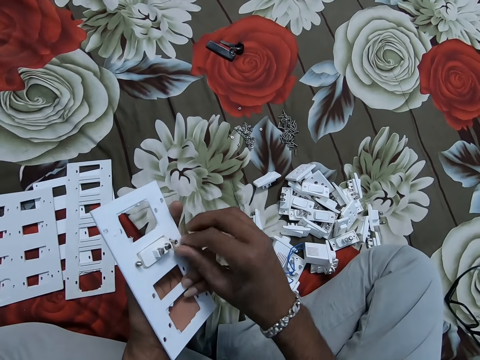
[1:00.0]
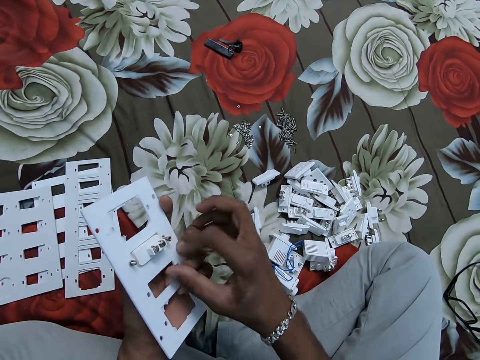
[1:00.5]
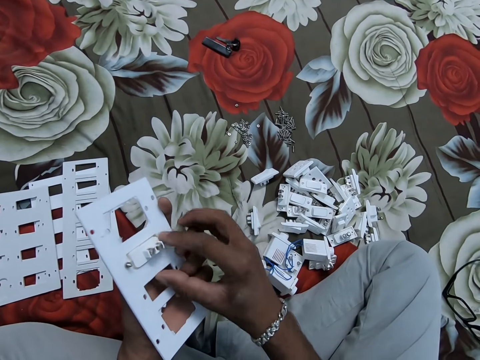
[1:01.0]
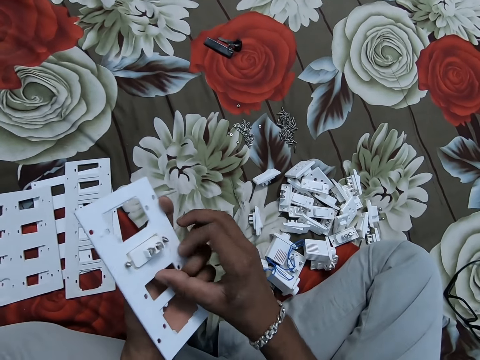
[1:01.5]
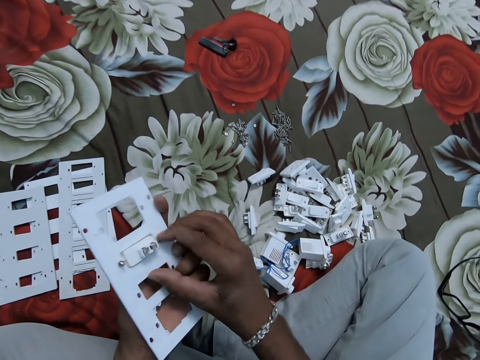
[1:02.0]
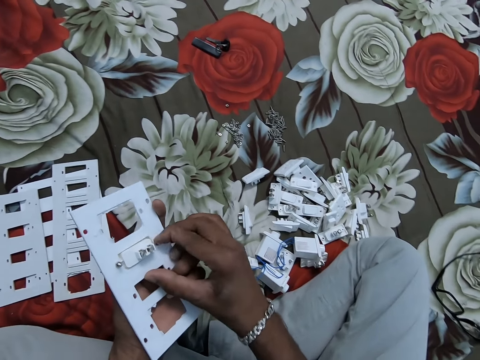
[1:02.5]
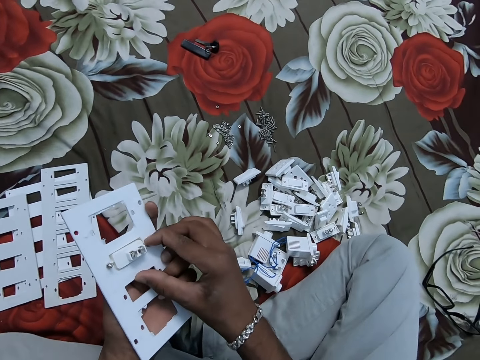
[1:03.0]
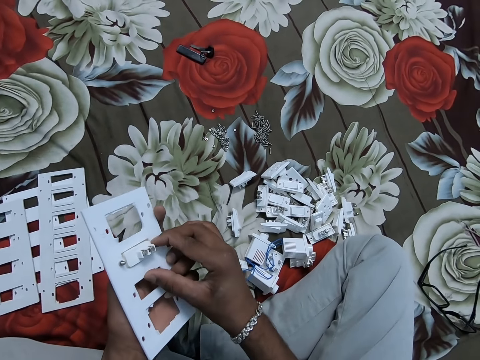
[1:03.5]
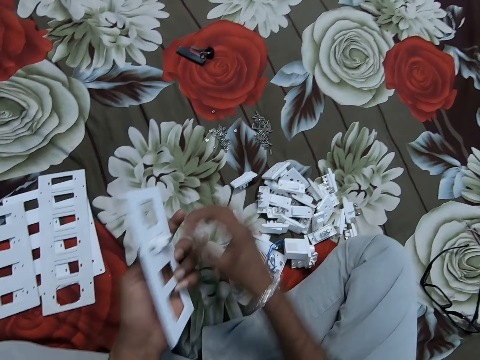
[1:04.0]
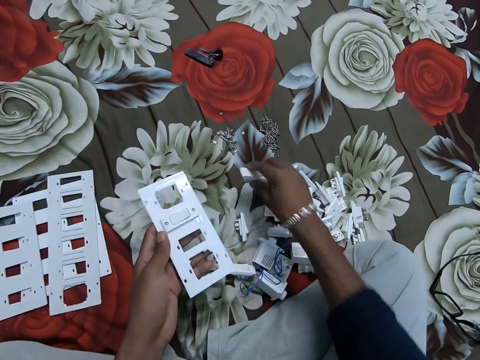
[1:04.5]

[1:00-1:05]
The camera wearer picks up a switch.

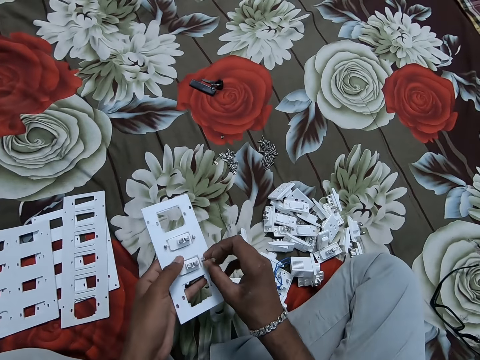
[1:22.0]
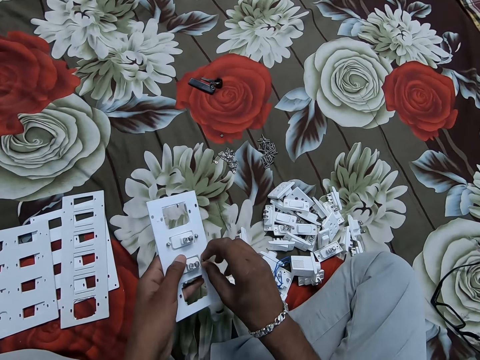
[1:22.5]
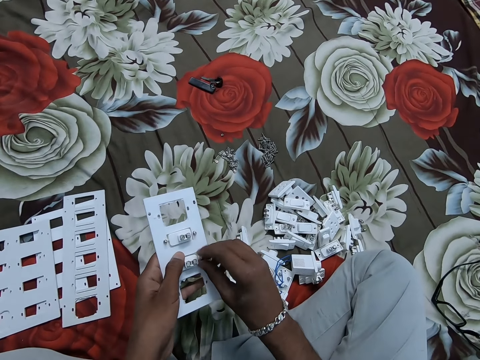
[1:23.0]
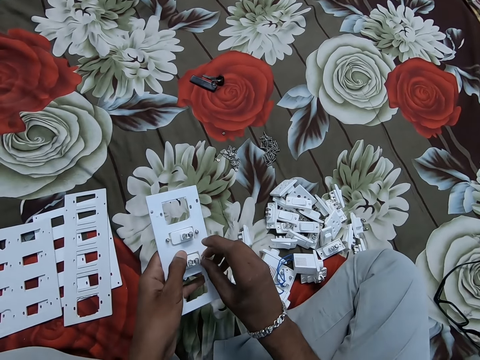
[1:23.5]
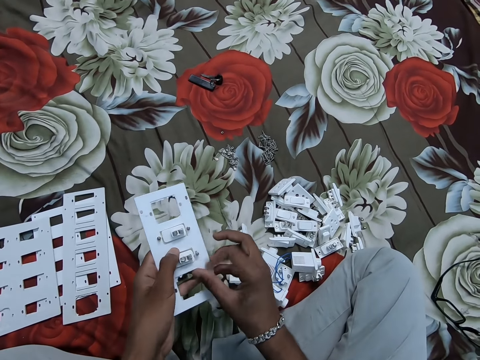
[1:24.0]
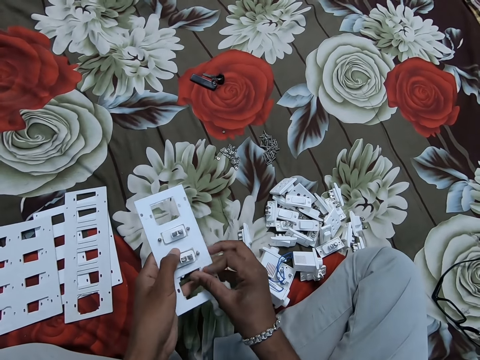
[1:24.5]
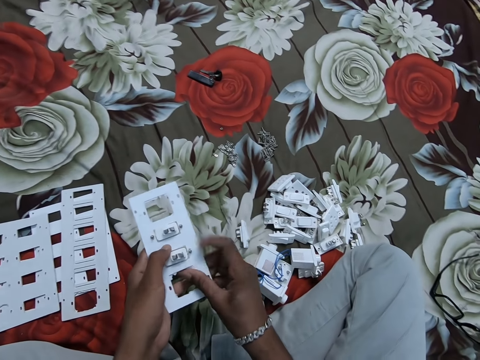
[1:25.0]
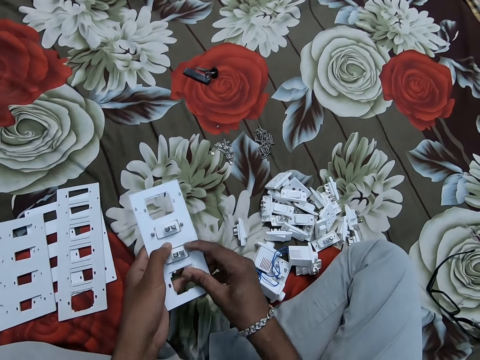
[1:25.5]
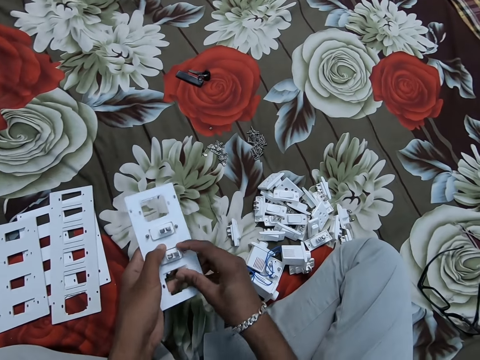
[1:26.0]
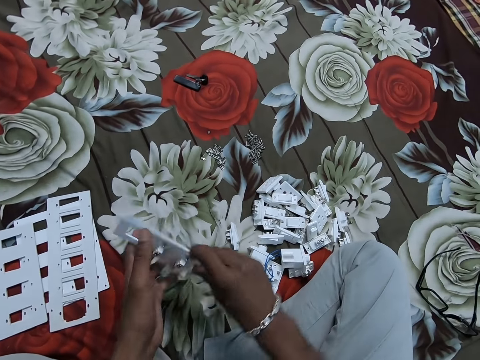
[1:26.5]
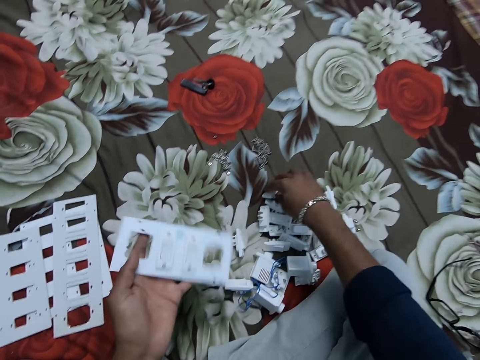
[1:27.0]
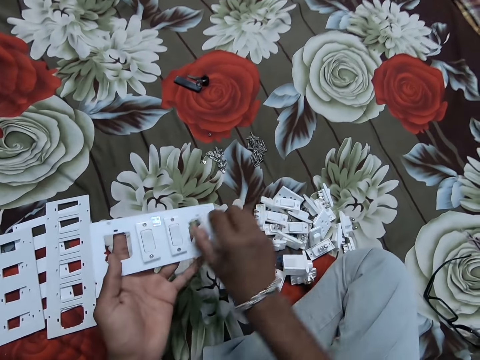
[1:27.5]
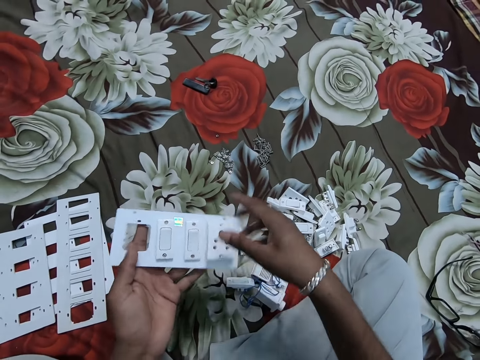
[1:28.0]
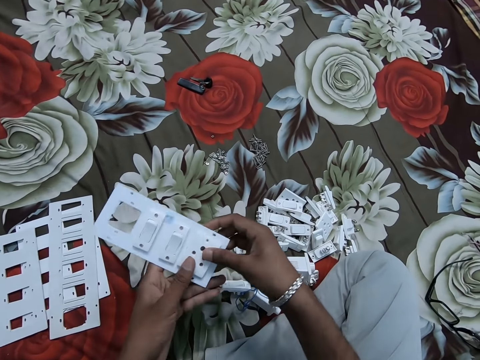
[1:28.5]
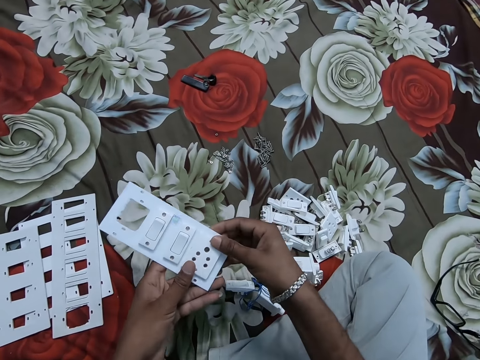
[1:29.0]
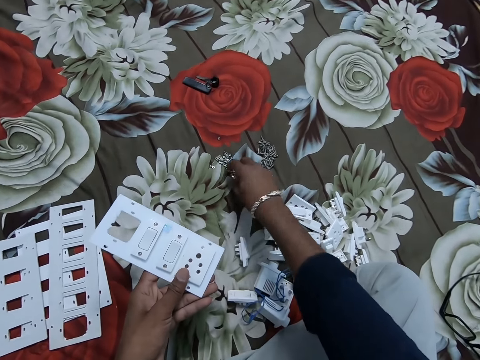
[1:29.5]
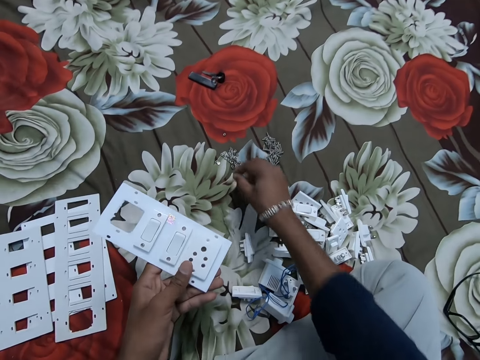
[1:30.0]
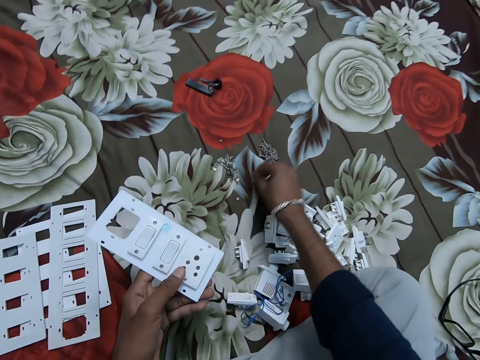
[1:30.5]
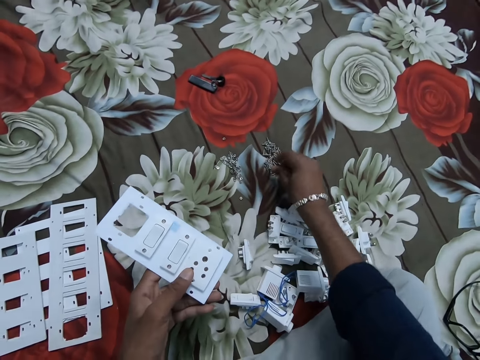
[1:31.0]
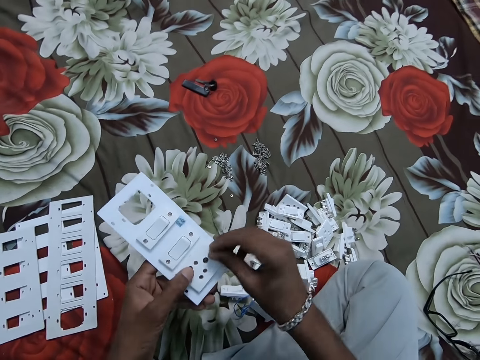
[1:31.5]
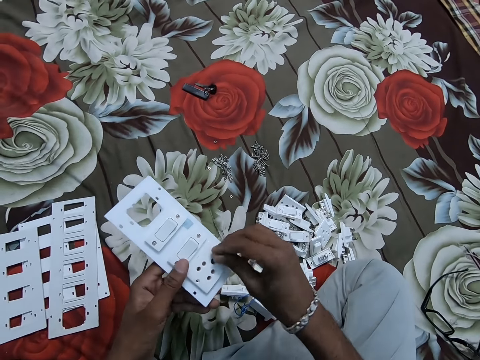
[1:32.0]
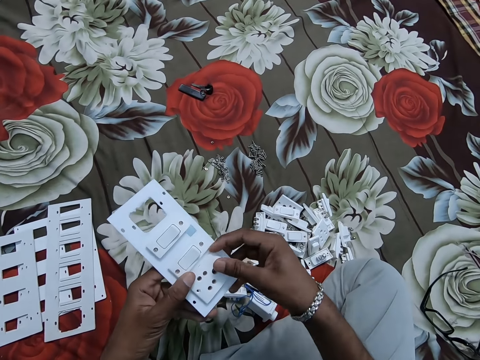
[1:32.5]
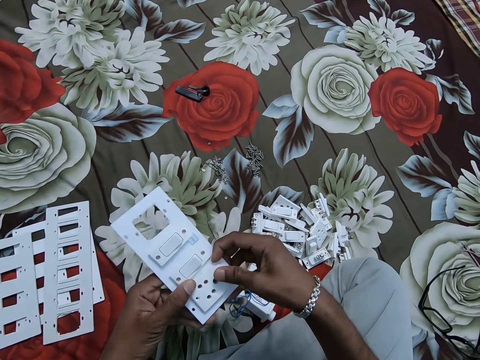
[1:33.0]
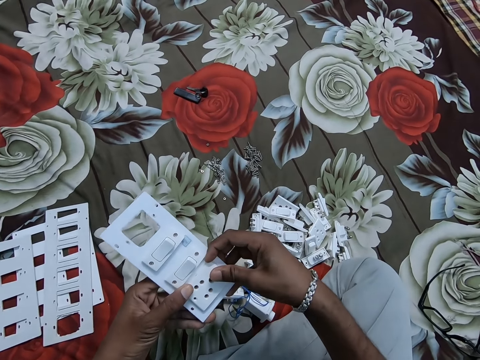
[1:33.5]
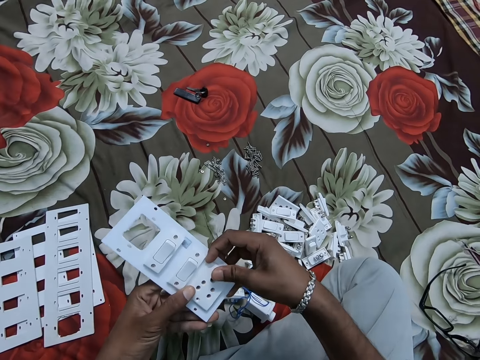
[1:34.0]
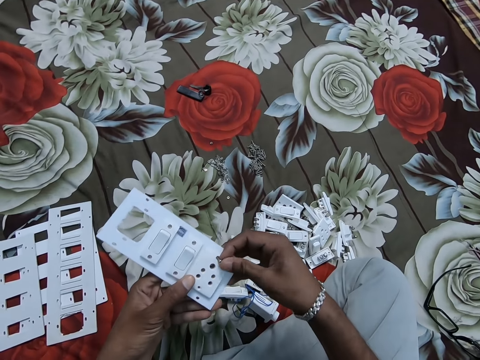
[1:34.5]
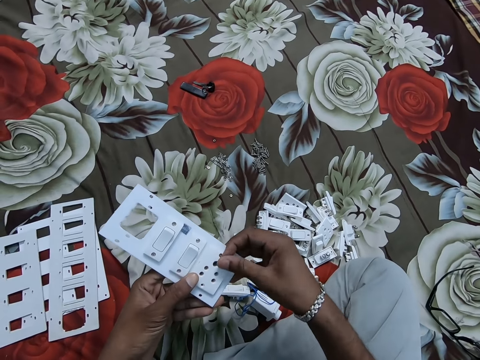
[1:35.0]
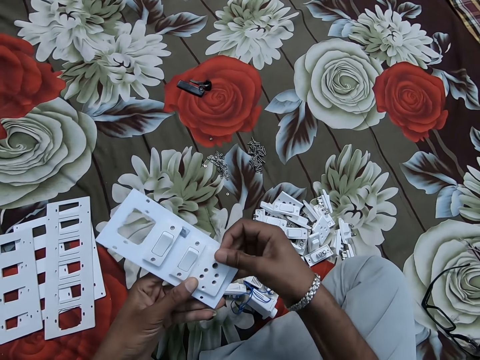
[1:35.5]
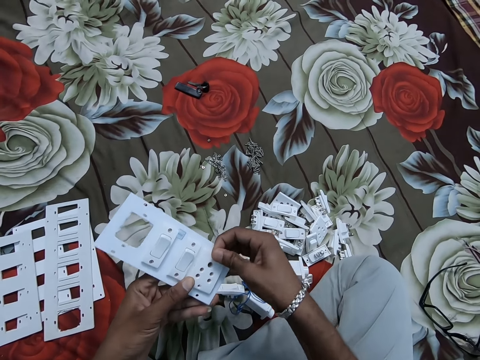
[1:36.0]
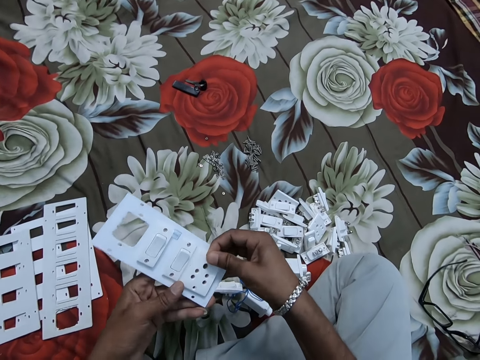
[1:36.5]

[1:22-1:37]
The camera wearer fastens a nut on the bolt. They take a socket plug from the floor and insert the socket plug in a cover plate. They pick up the nut from the floor, put the nut on the floor, and pick up the bolt from the floor. They insert the bolt in the socket plug.

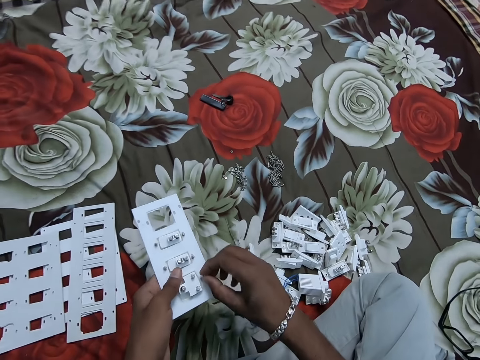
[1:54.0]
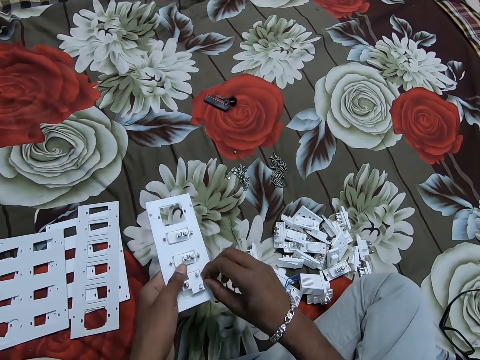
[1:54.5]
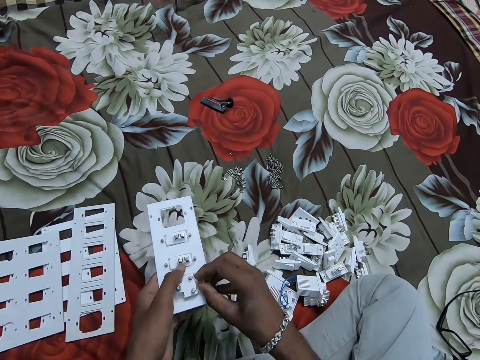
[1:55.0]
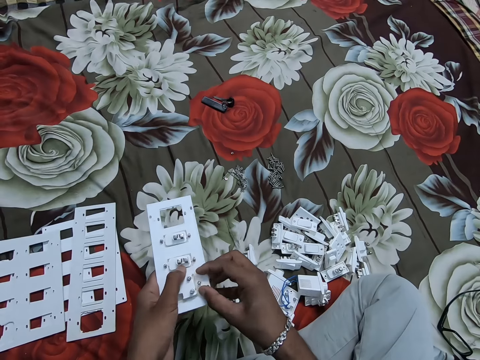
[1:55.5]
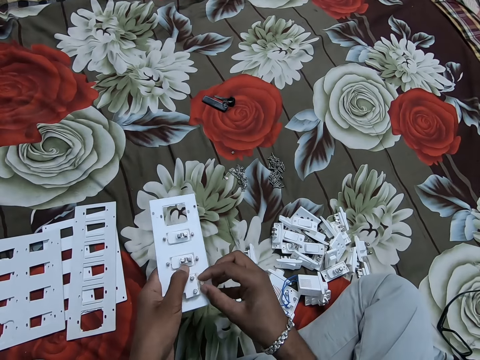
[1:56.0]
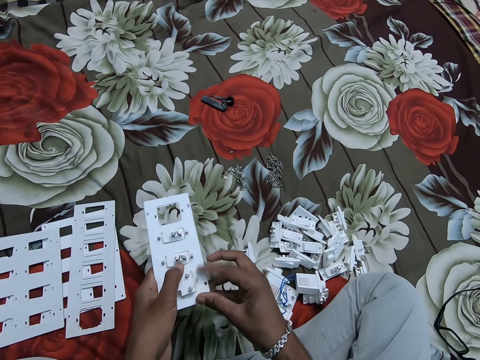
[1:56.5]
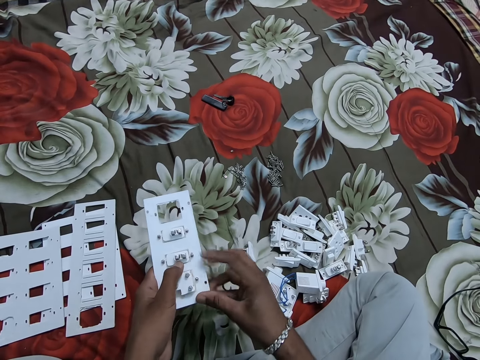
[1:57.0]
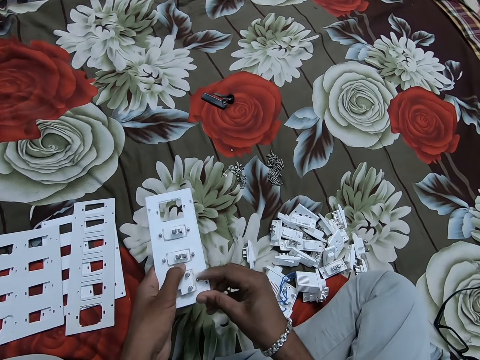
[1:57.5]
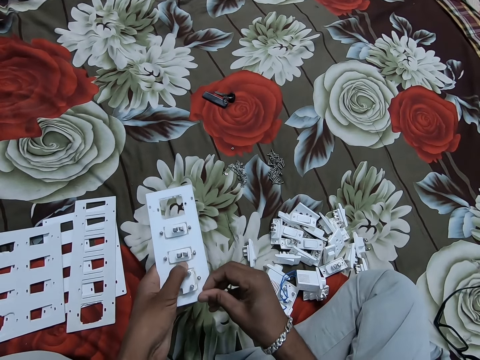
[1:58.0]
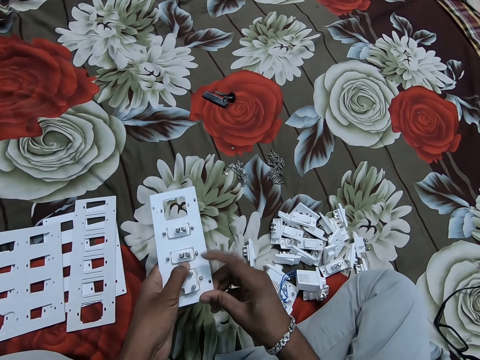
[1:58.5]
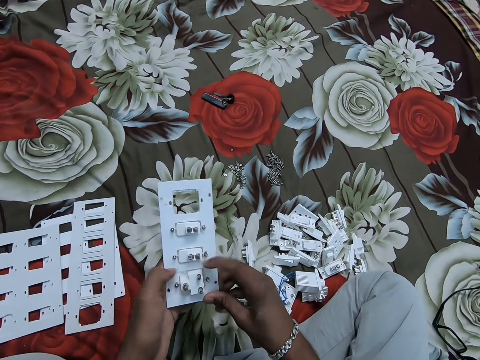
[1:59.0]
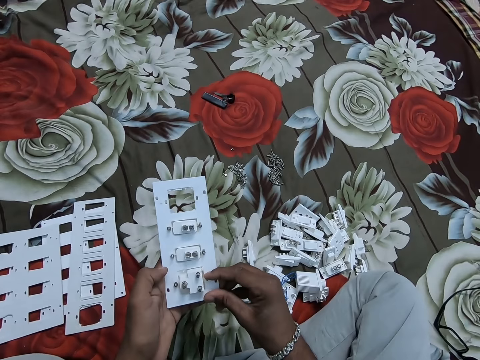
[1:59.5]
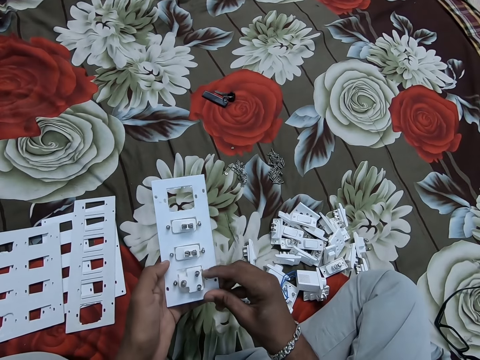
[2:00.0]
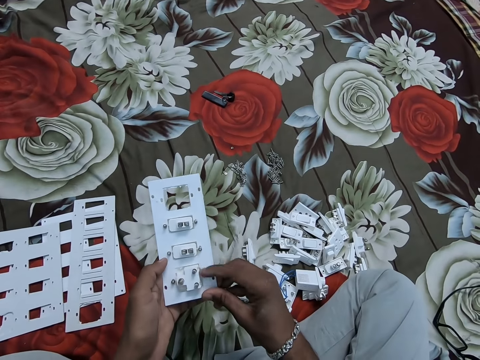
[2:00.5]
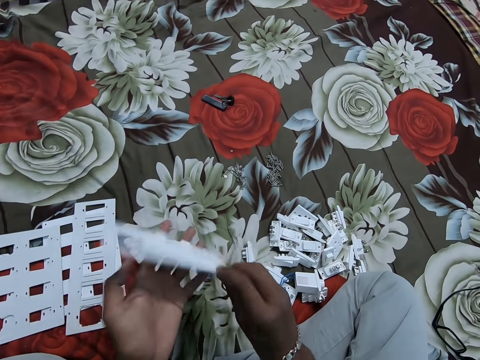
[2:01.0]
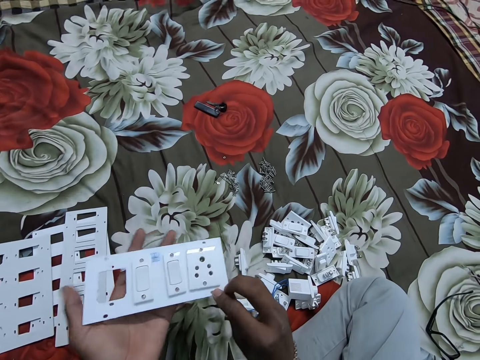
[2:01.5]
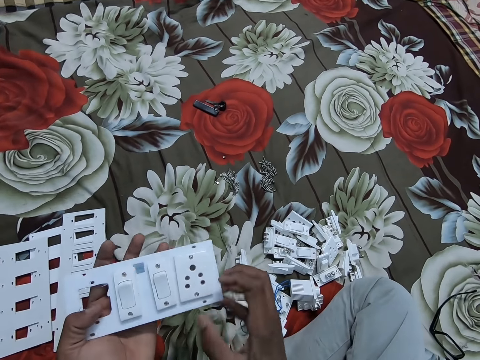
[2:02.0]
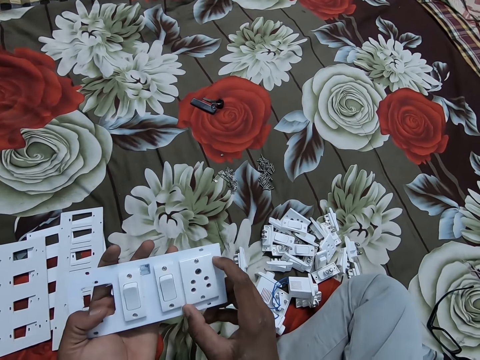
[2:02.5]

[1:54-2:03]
The camera wearer fastens a nut on the bolt.
